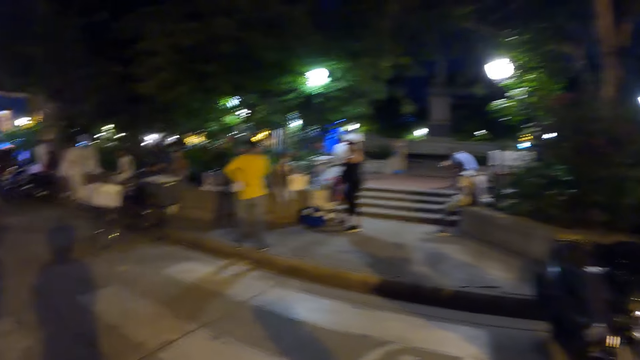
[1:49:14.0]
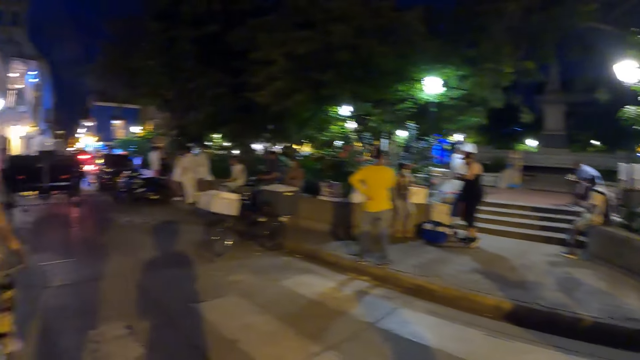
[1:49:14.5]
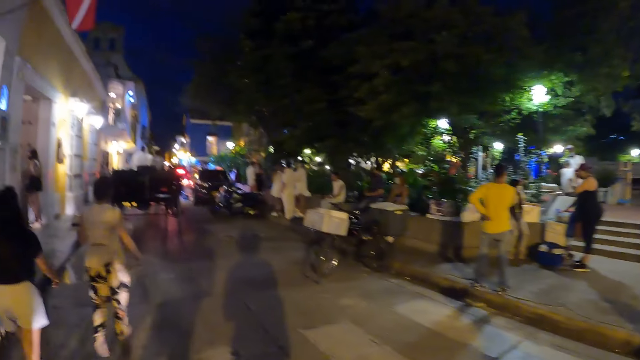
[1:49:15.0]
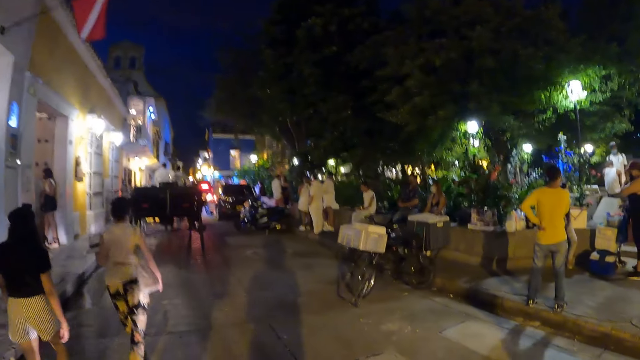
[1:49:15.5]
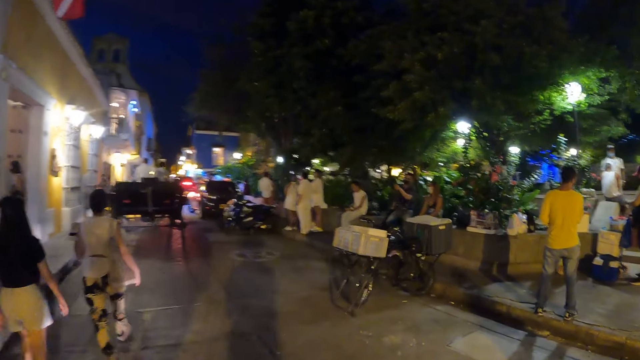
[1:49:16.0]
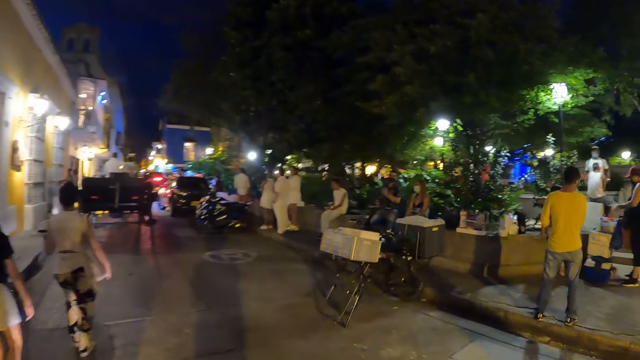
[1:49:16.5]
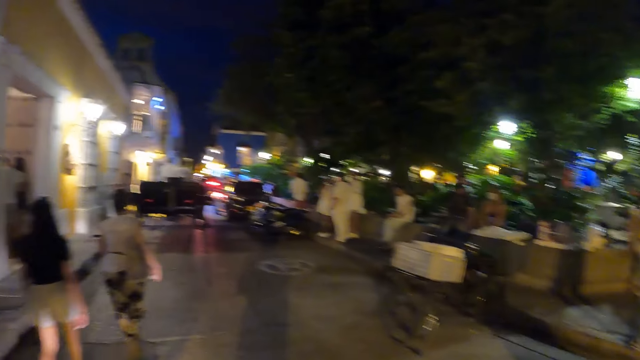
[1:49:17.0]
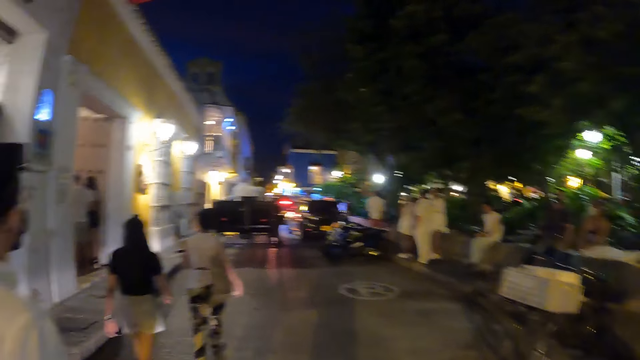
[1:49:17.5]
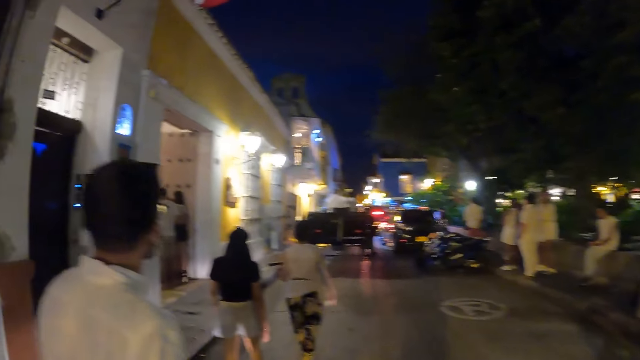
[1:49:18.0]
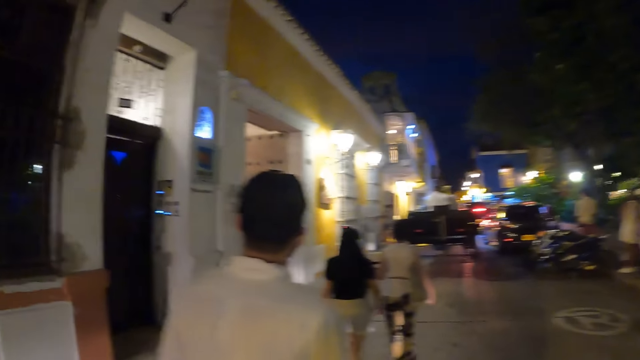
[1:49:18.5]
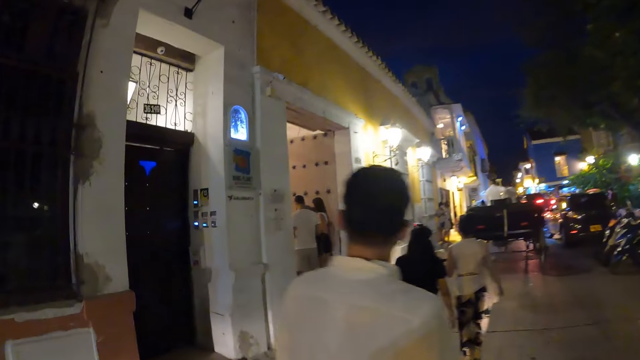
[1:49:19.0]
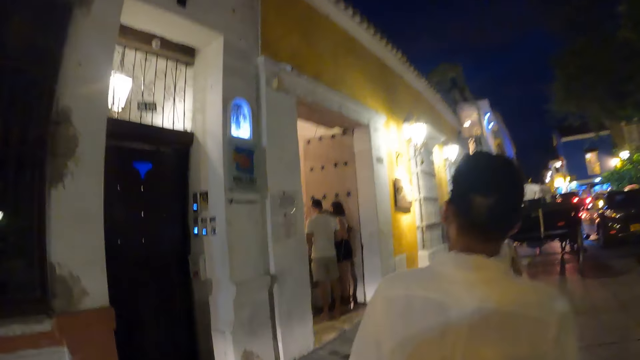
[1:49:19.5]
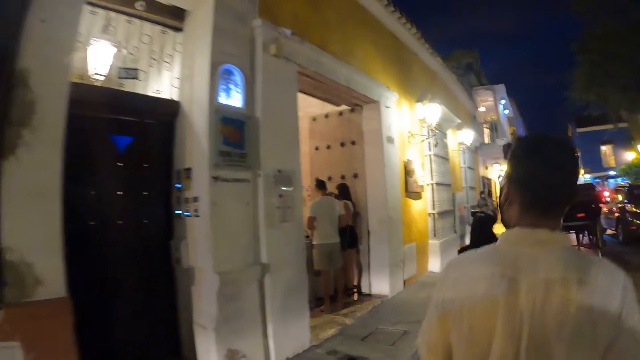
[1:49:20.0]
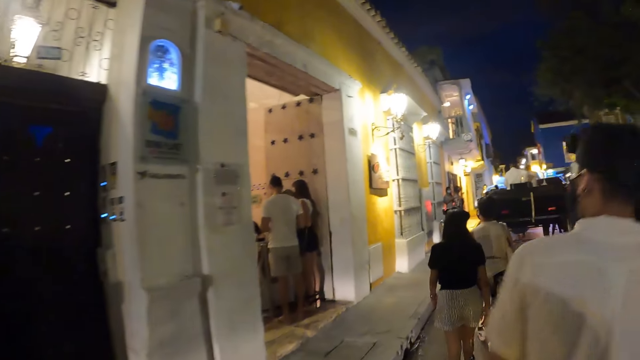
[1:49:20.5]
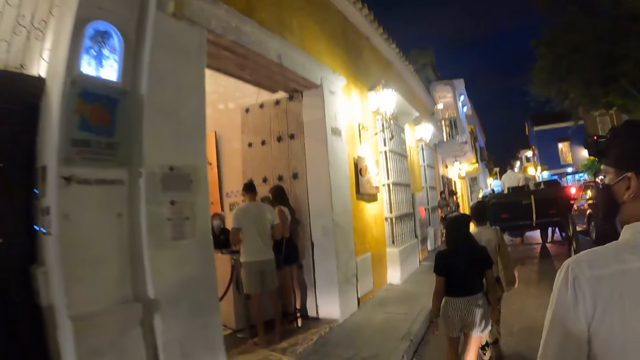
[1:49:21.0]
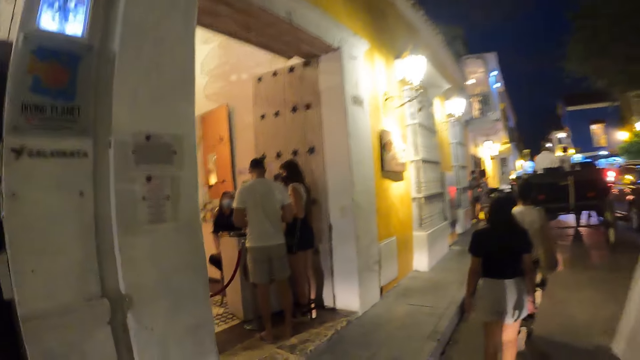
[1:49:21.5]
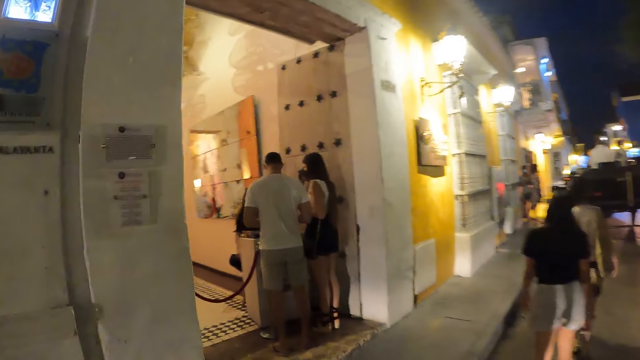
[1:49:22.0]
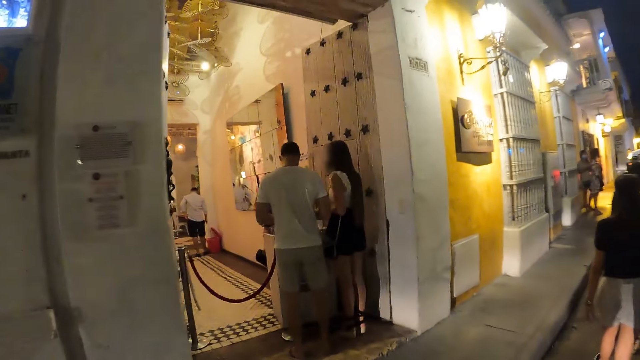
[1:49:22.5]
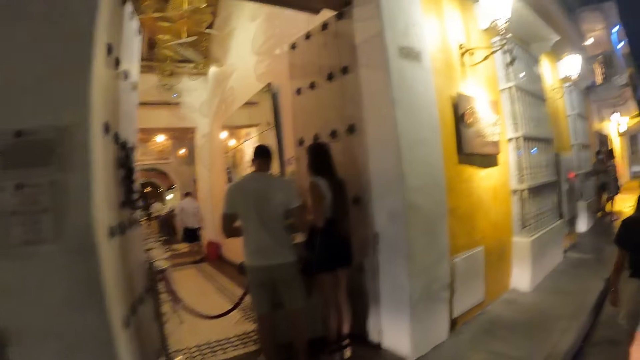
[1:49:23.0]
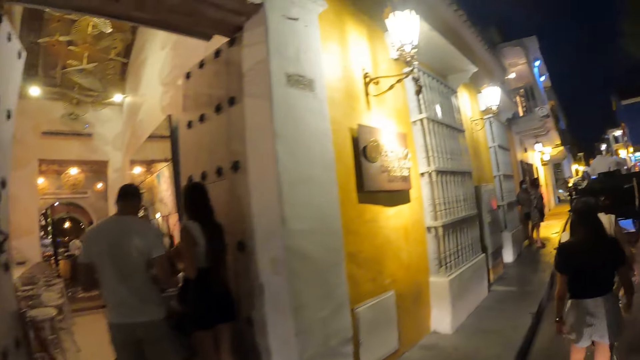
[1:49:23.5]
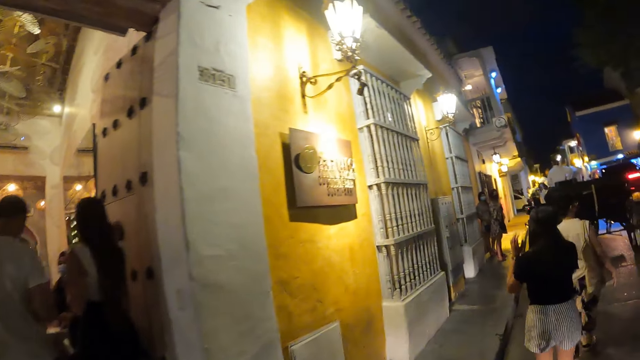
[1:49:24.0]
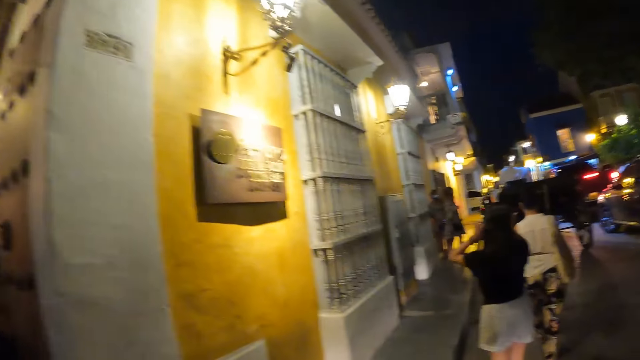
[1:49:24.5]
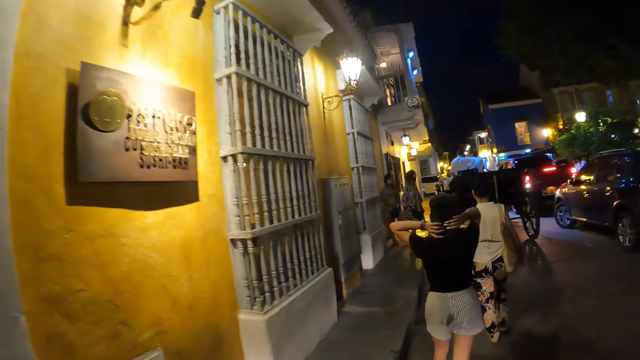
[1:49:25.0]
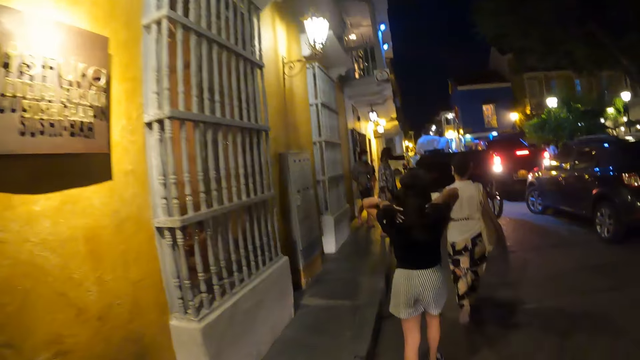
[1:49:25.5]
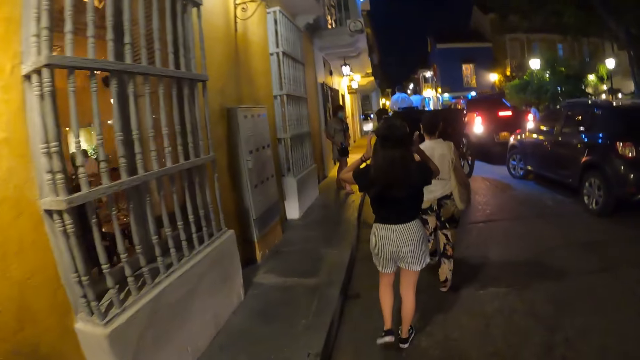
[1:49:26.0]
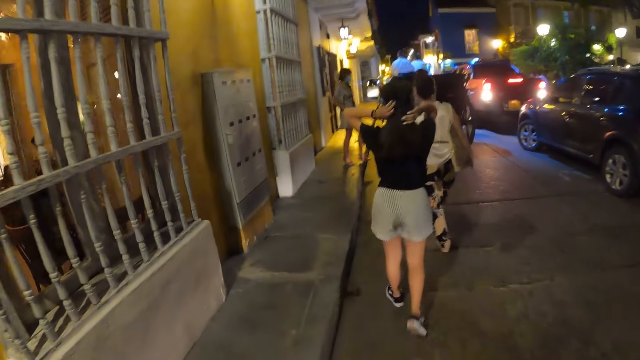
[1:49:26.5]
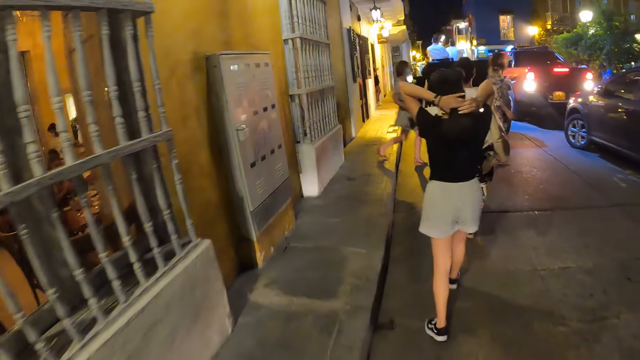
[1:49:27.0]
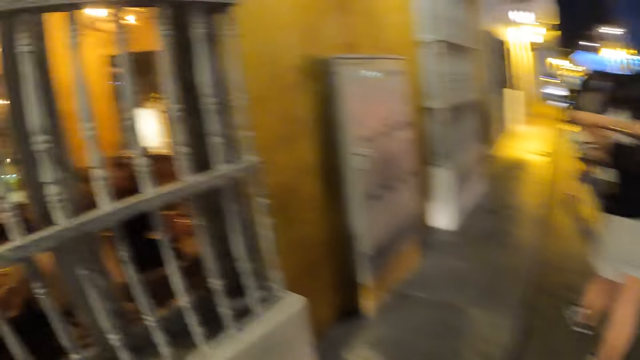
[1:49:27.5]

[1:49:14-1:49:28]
The camera wearer walks outside across the road. A woman adjusts her hair with her hands.

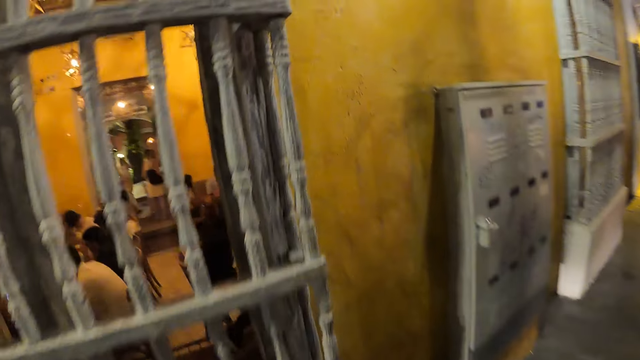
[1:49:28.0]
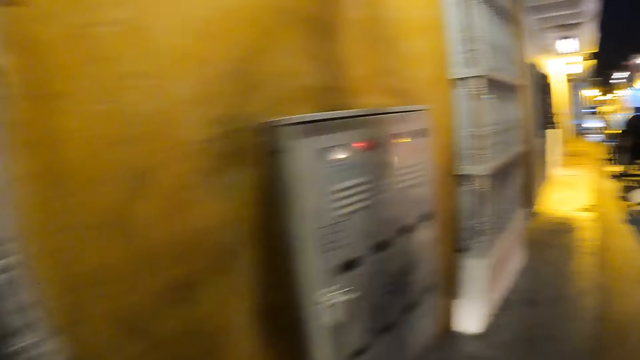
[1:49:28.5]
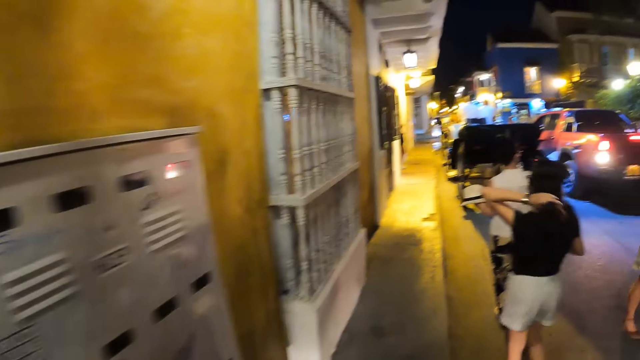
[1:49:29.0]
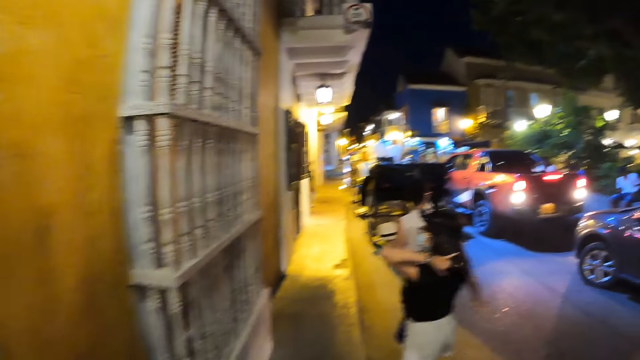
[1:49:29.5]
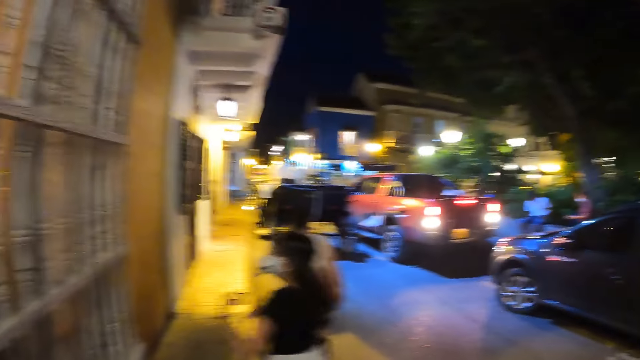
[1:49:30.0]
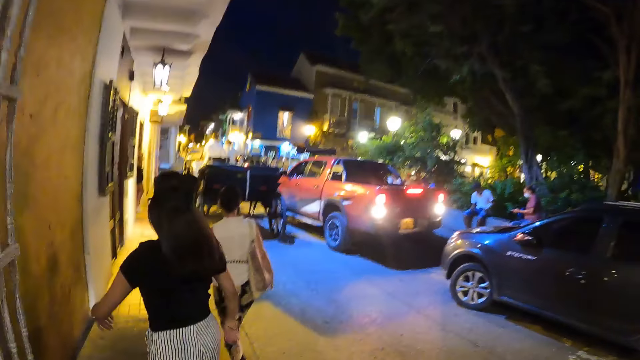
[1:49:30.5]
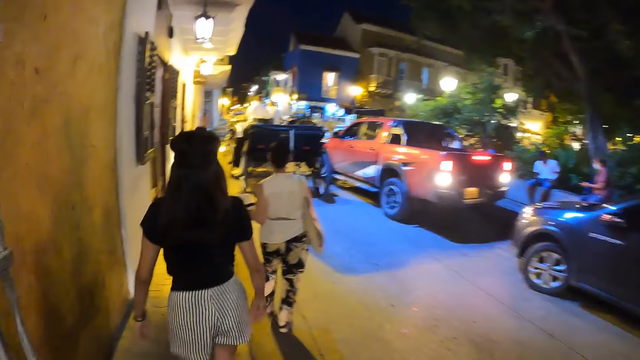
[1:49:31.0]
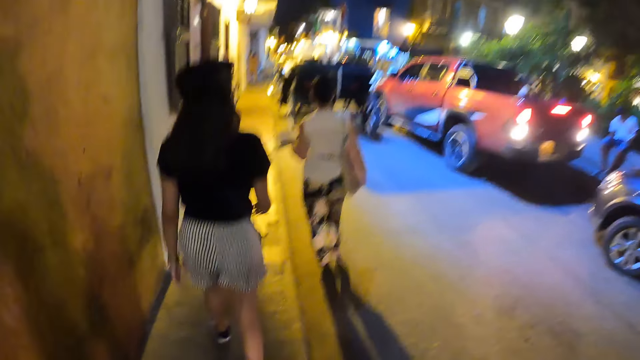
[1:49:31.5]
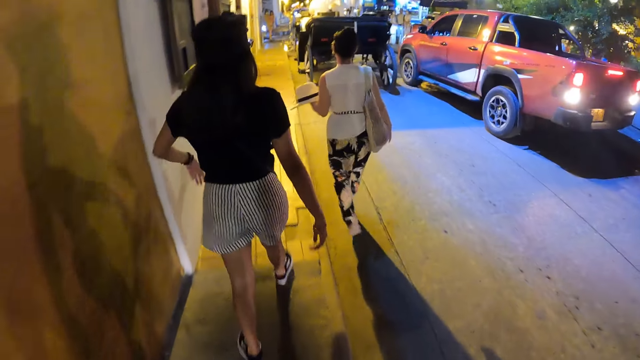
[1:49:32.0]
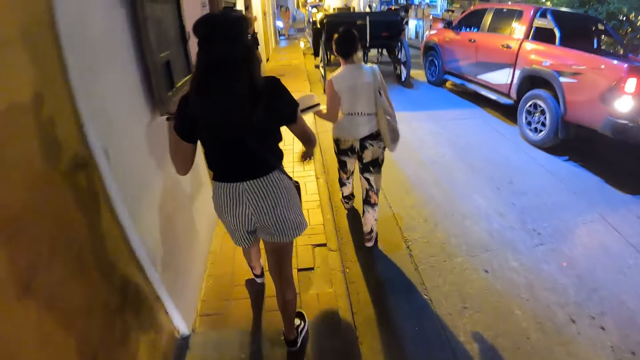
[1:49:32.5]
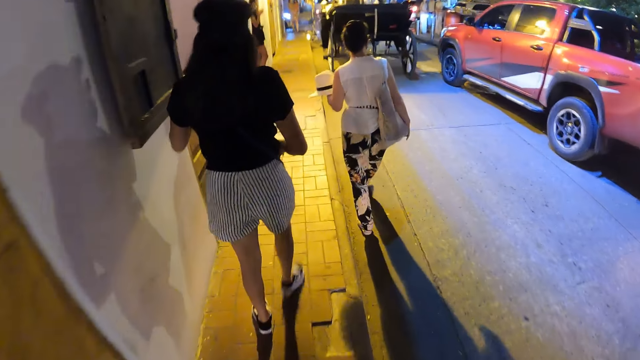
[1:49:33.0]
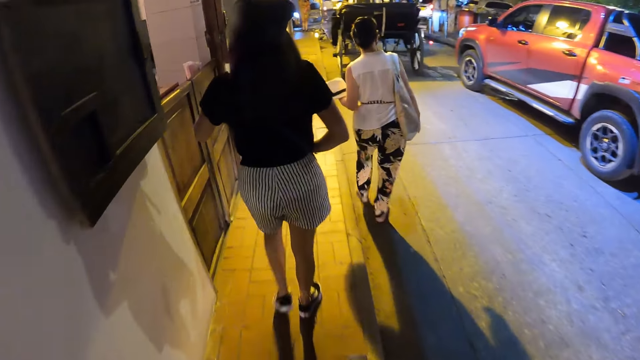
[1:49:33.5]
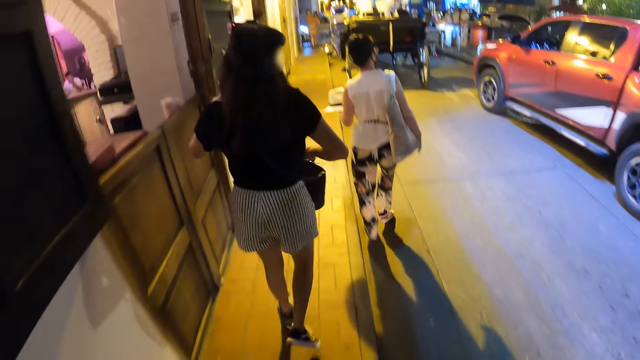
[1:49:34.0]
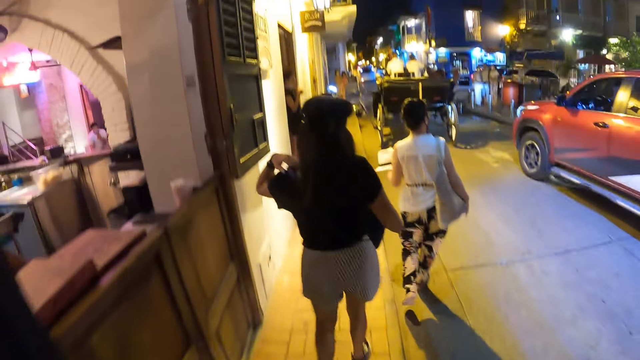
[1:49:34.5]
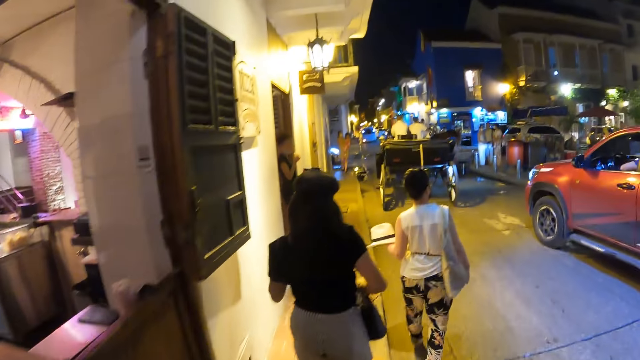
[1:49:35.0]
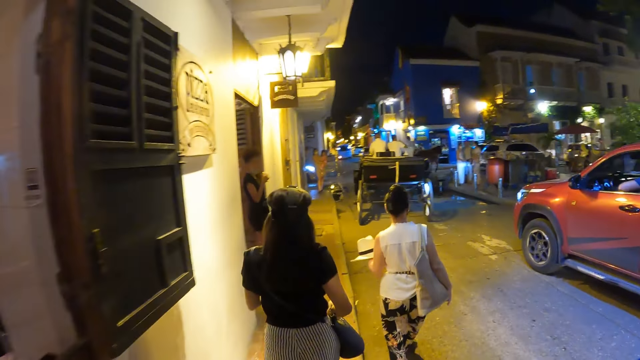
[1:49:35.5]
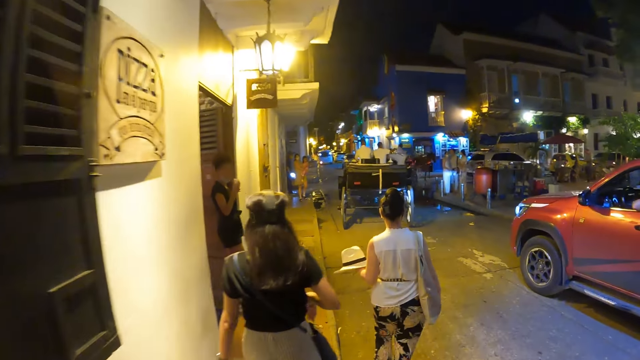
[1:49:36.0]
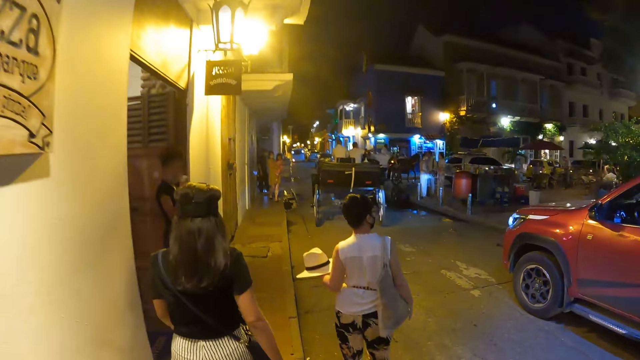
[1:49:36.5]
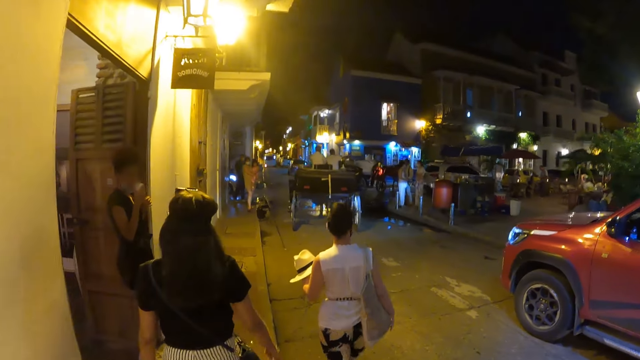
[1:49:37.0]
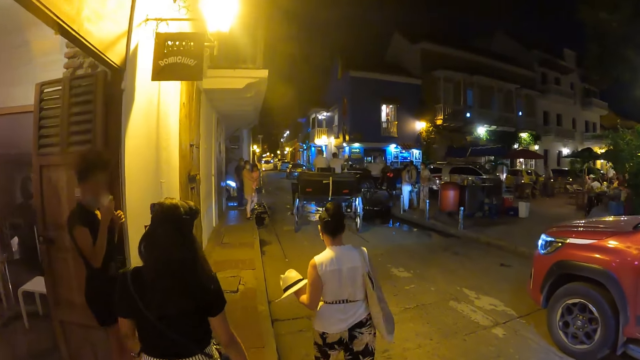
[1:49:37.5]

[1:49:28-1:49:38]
The woman adjusts a bag on her shoulder with her hands.
